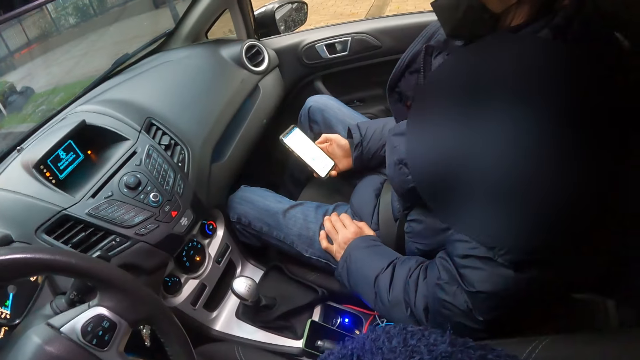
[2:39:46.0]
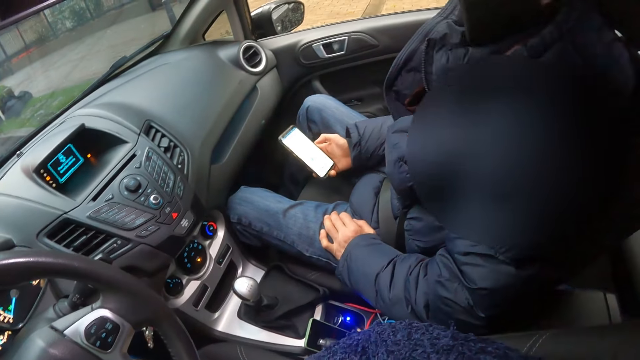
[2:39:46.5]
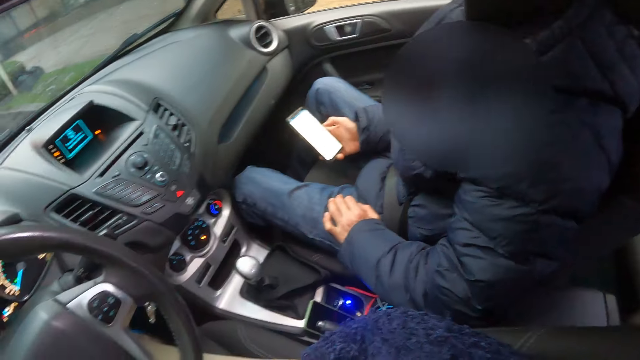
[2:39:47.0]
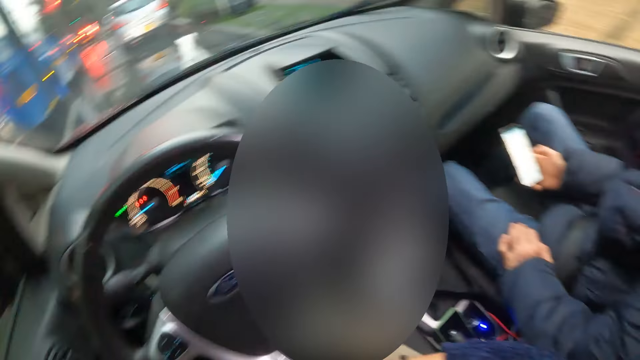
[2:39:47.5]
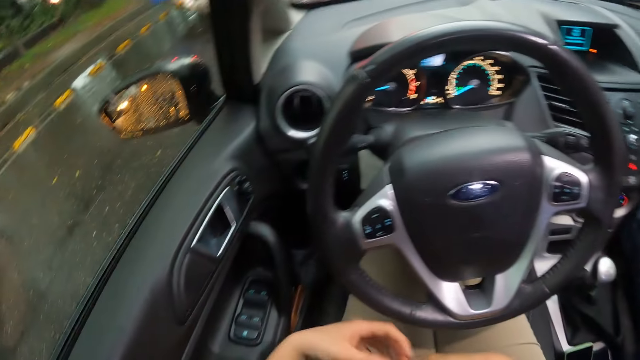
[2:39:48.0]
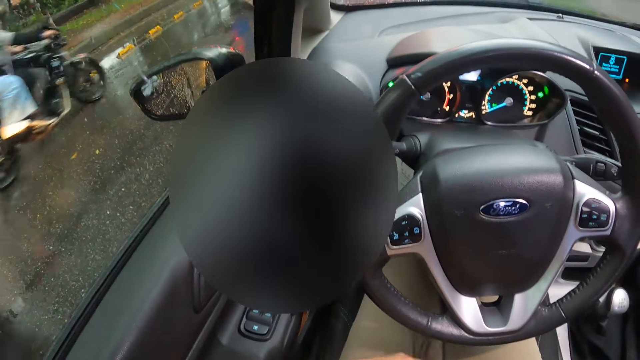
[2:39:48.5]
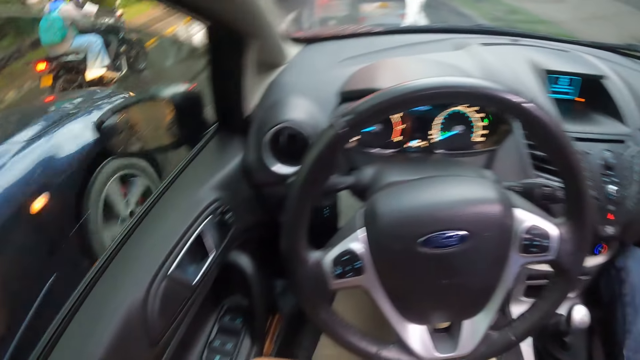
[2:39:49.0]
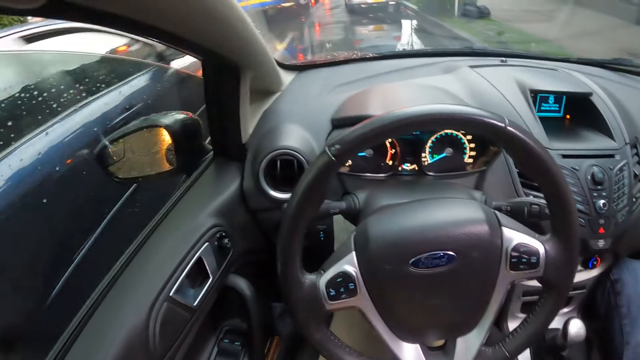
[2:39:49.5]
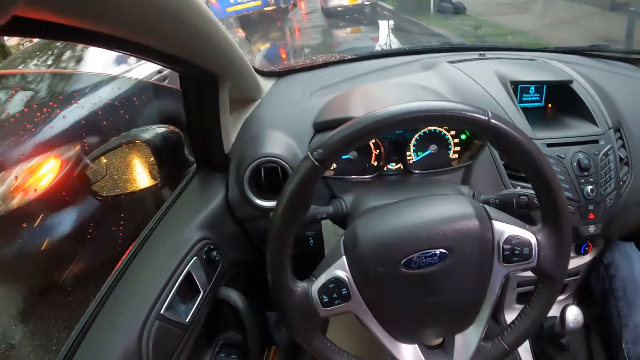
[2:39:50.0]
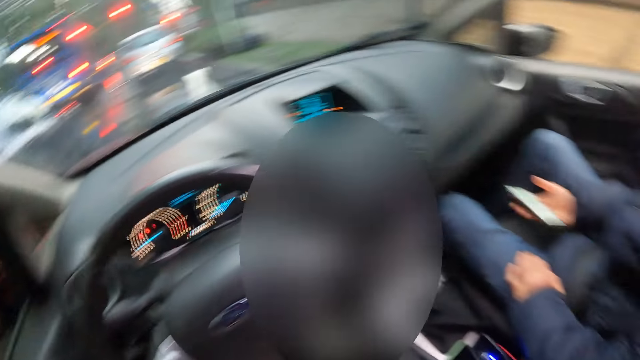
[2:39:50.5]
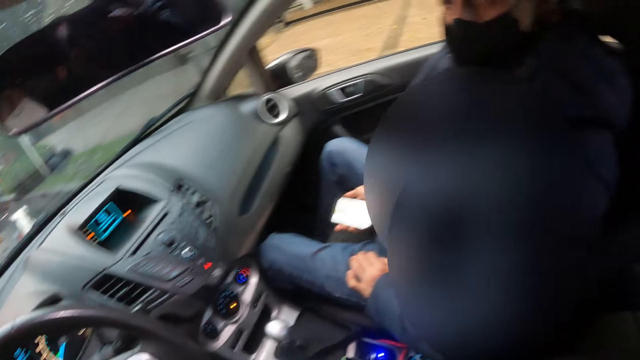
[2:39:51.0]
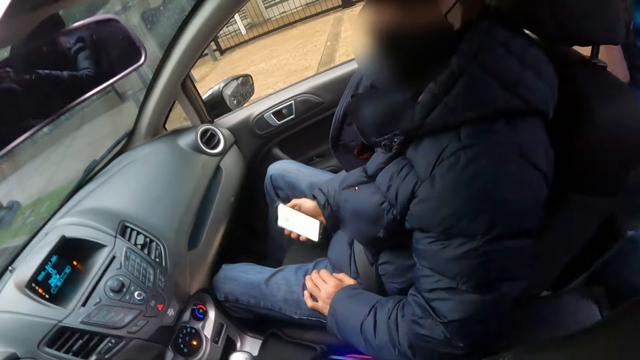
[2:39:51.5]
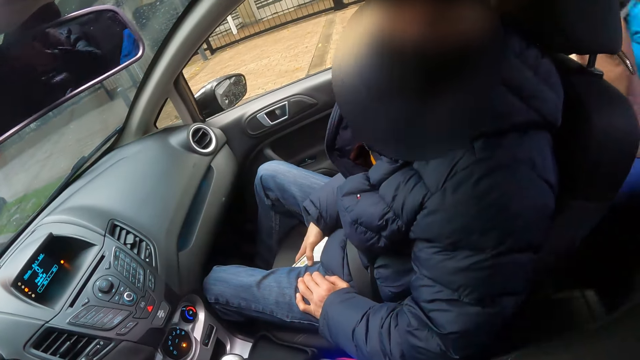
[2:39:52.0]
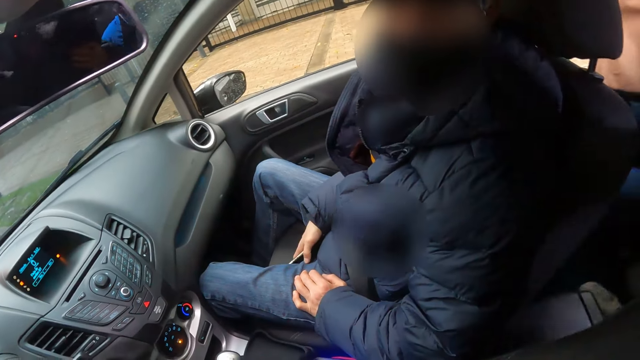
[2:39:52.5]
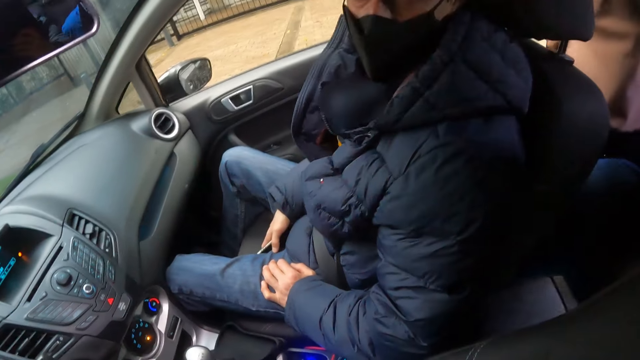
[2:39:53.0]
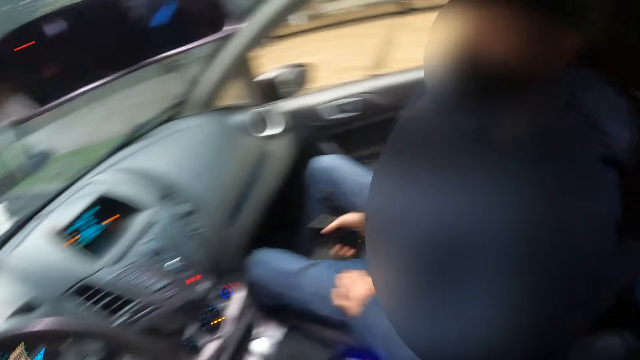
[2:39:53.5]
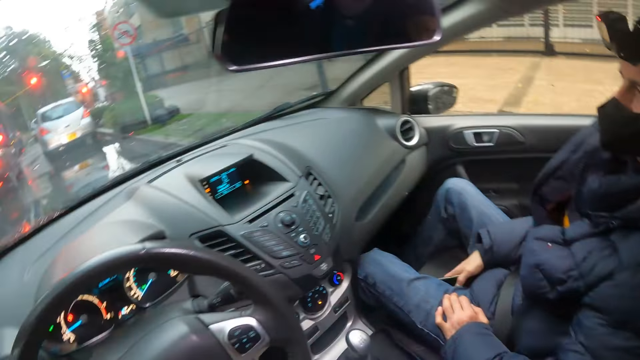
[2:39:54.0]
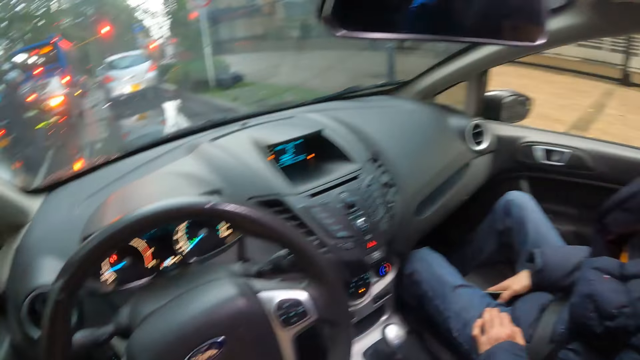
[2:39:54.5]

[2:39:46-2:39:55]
A motorcycle rides past the camera wearer. A blue car drives past them. A woman enters into the car through the right back door.

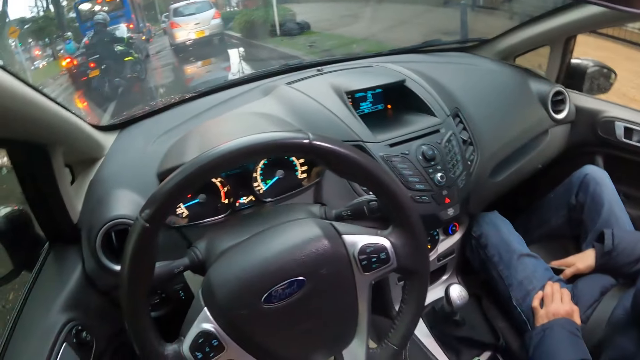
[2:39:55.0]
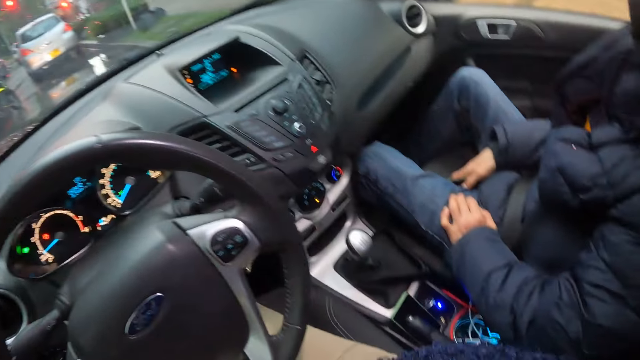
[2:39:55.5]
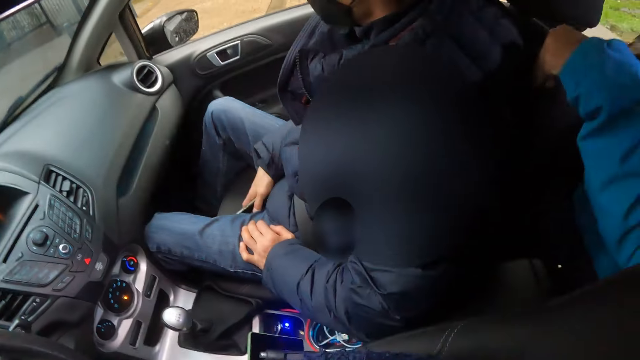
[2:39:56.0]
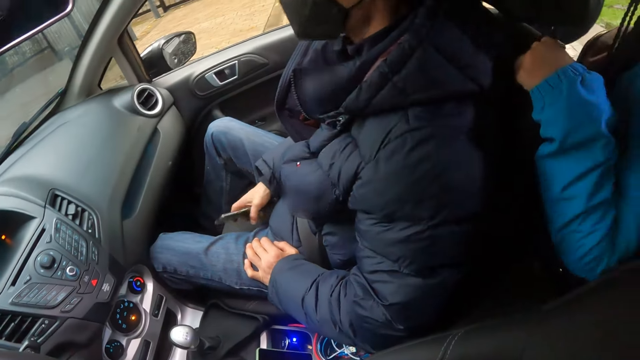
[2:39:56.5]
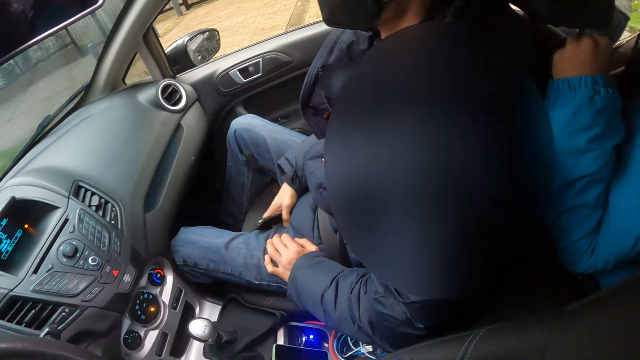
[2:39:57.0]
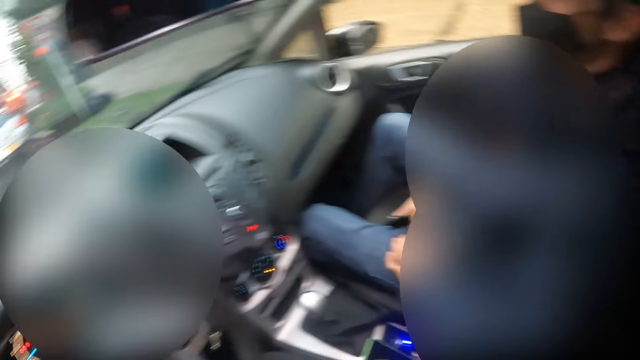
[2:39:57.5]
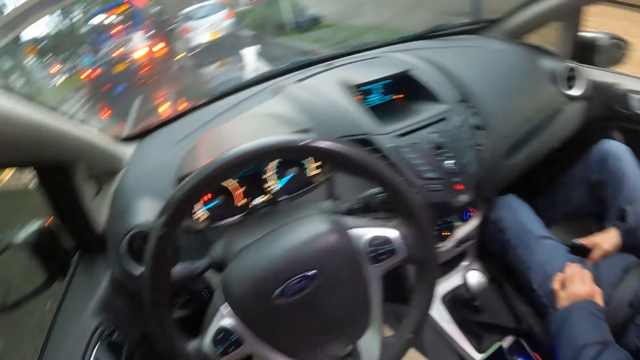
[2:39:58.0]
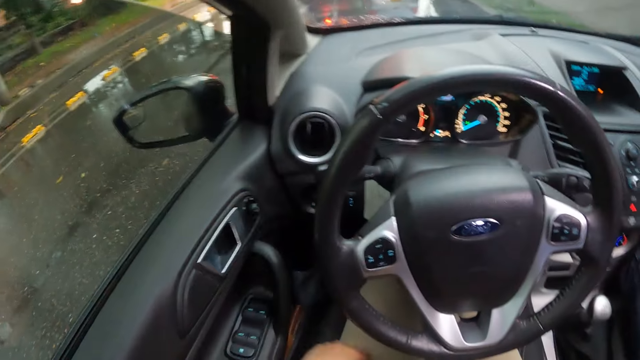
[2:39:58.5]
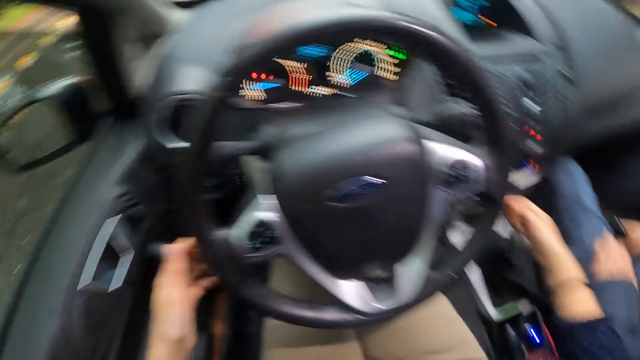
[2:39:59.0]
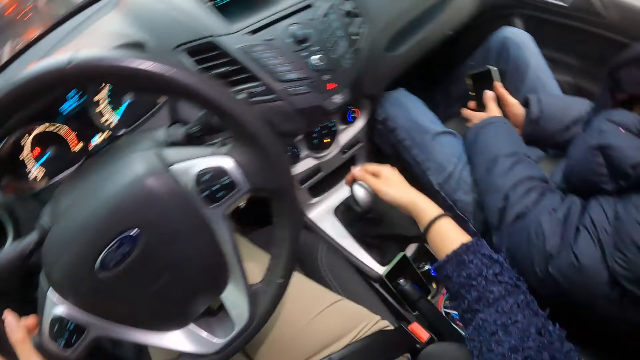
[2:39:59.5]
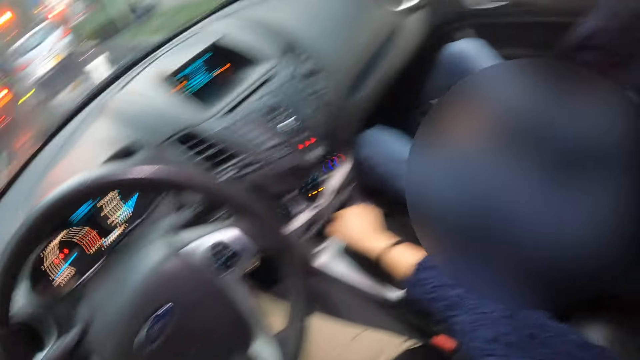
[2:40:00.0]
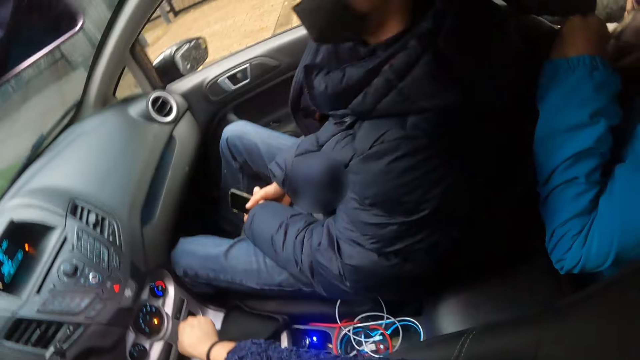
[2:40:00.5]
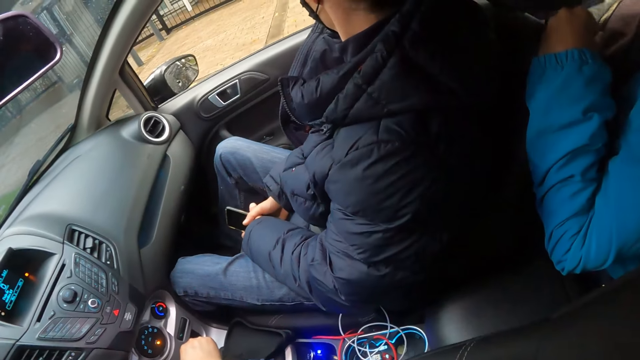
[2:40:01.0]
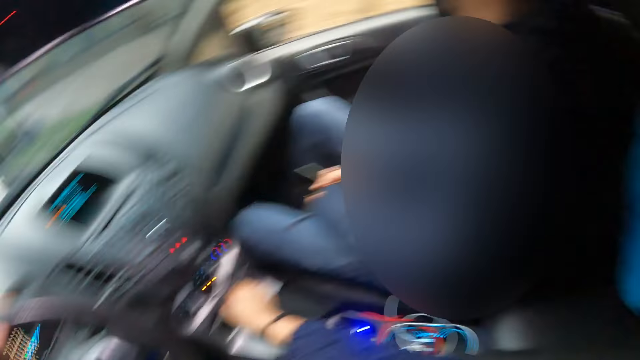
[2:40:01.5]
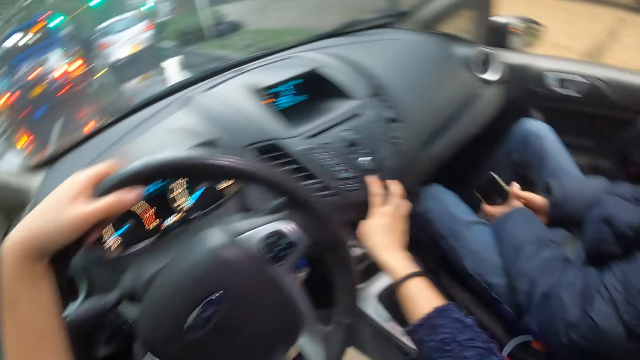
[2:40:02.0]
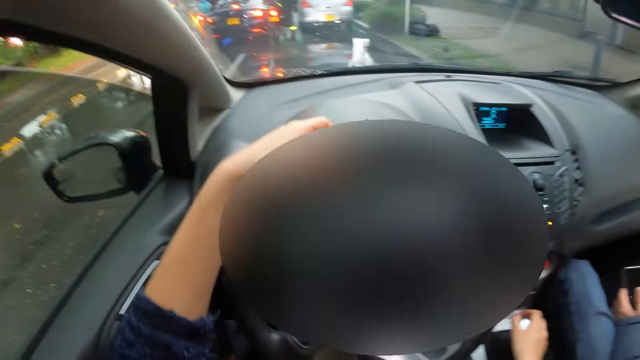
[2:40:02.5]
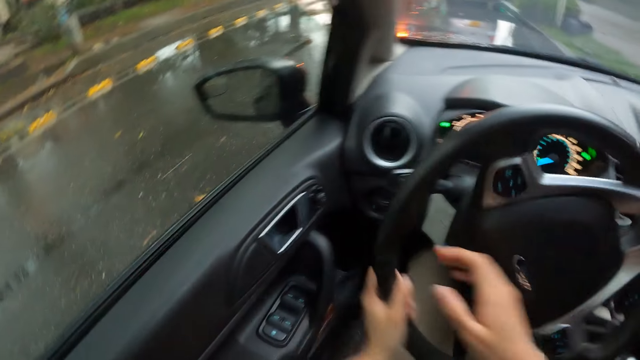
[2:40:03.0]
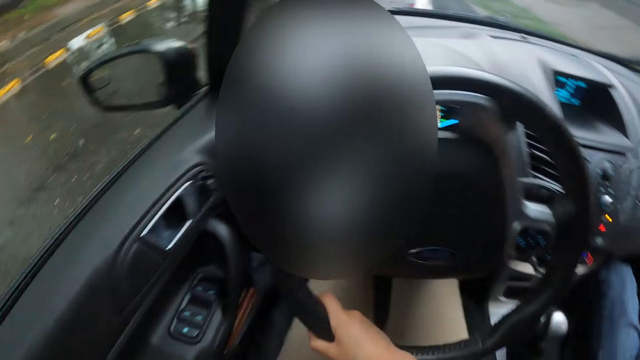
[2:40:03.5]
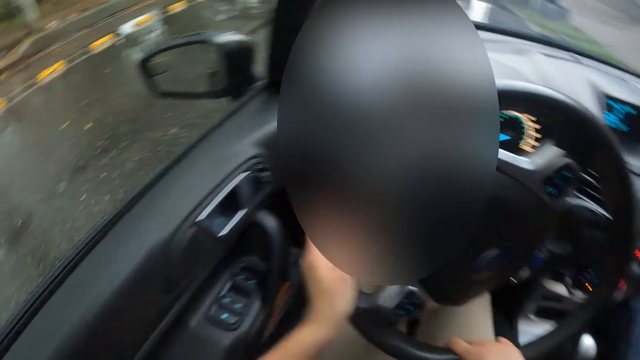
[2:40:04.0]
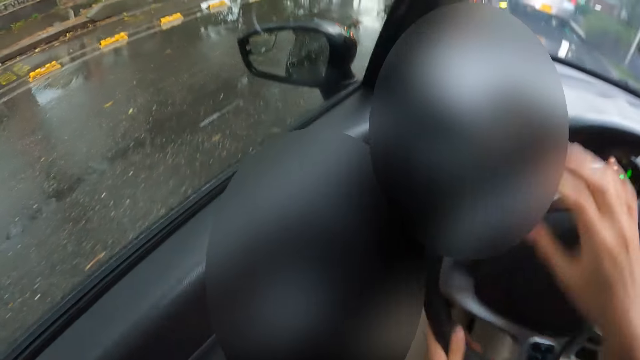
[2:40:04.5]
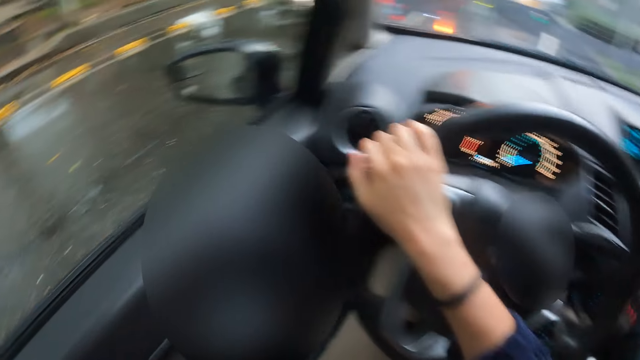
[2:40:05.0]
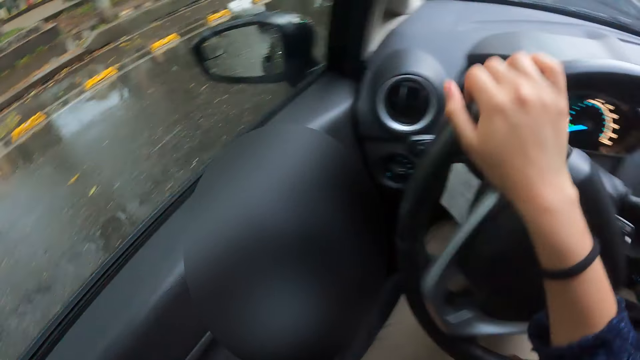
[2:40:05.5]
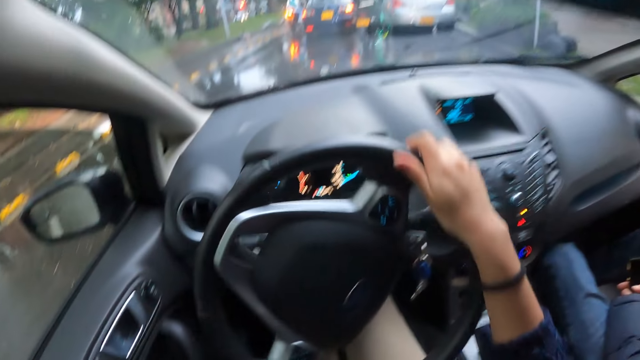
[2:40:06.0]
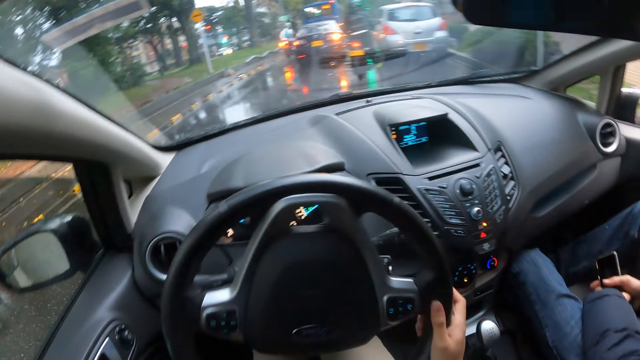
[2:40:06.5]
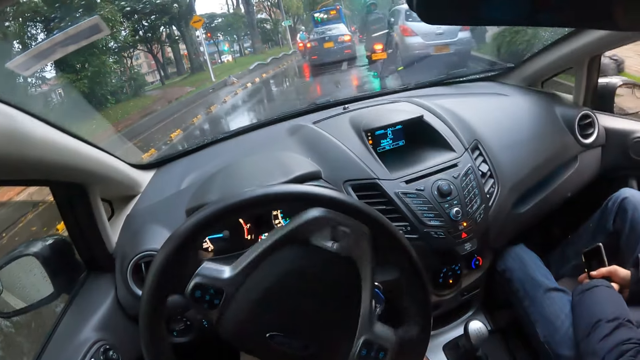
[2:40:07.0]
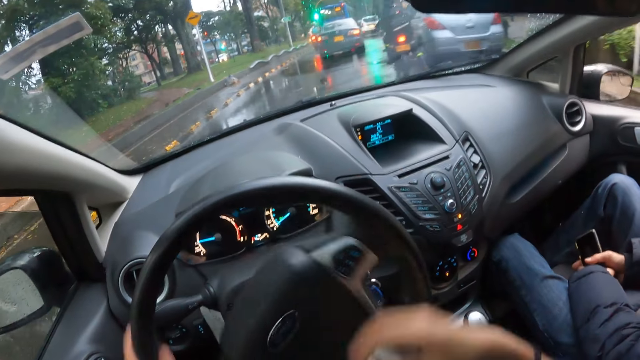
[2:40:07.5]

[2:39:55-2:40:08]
The woman holds a headrest of the car seat with her left hand. The camera wearer holds the steering wheel of the car with his left hand. He holds the gearshift with his right hand. A man holds the phone with both hands. The camera wearer presses a button on the car integrated center stack with his right hand. He drives the car with his left hand on the steering wheel. He drives the car with both hands on the steering wheel.
